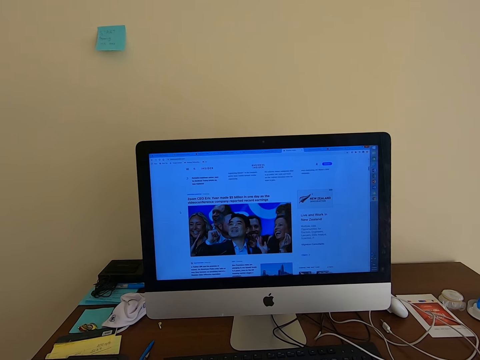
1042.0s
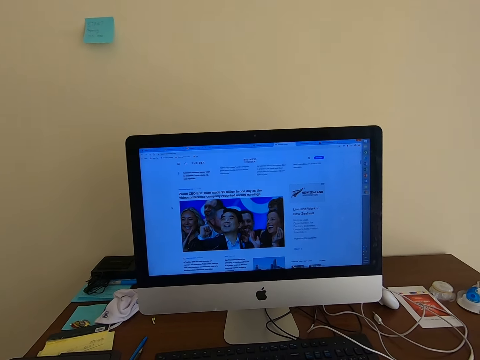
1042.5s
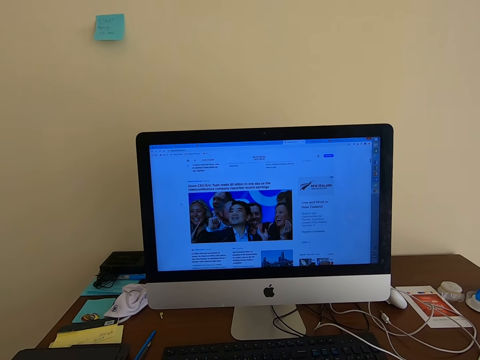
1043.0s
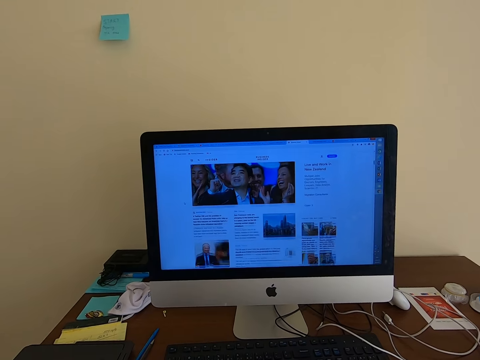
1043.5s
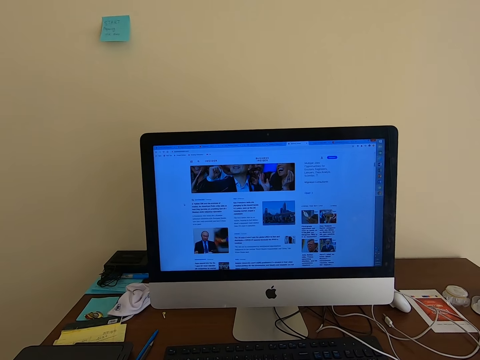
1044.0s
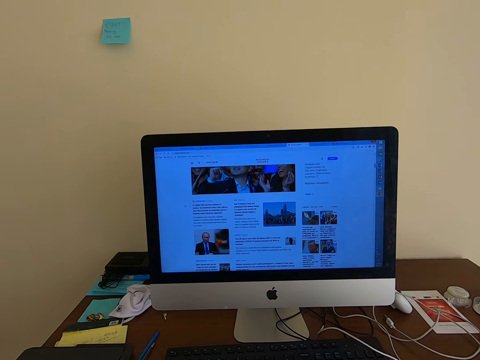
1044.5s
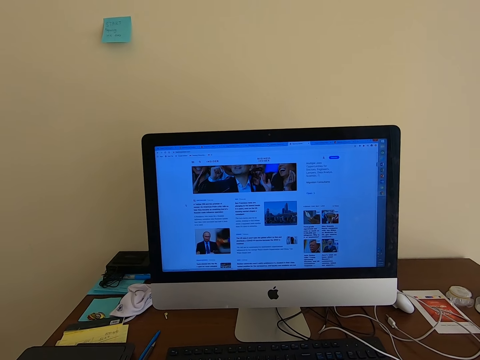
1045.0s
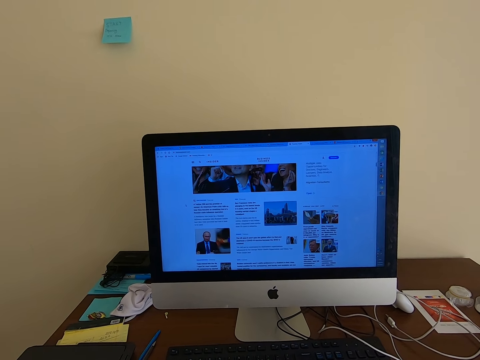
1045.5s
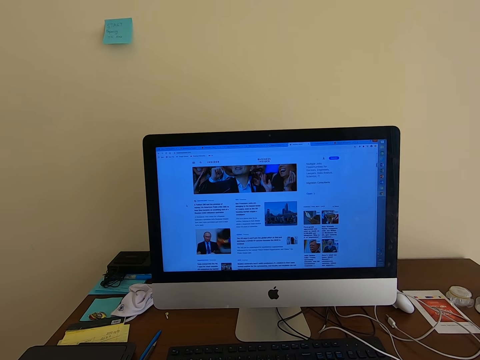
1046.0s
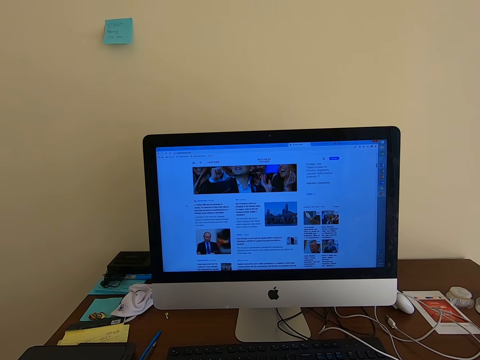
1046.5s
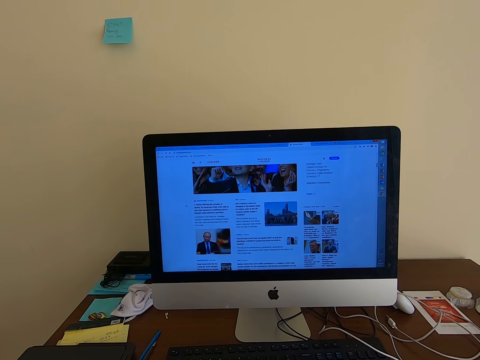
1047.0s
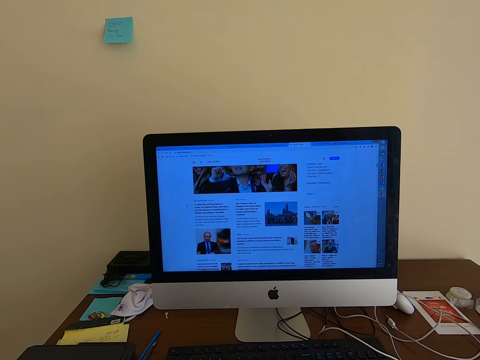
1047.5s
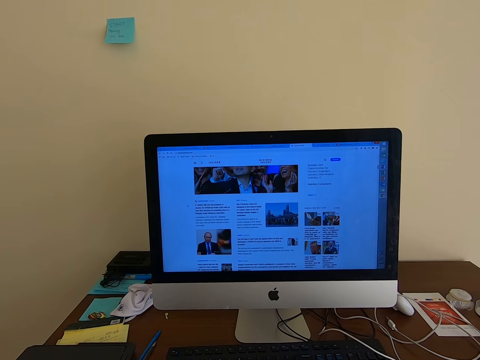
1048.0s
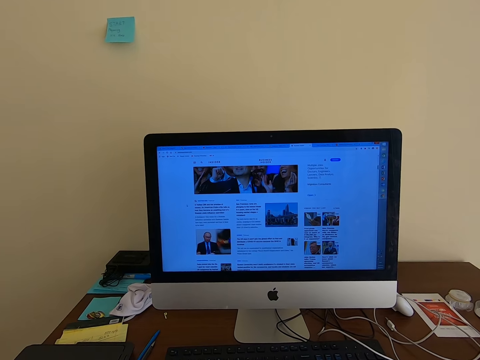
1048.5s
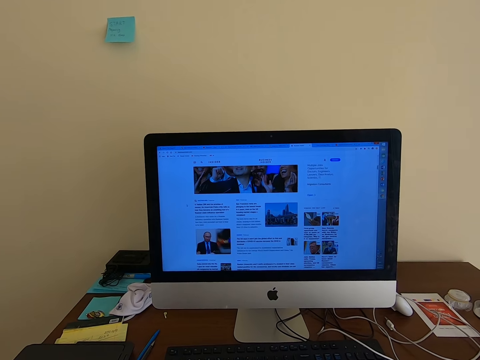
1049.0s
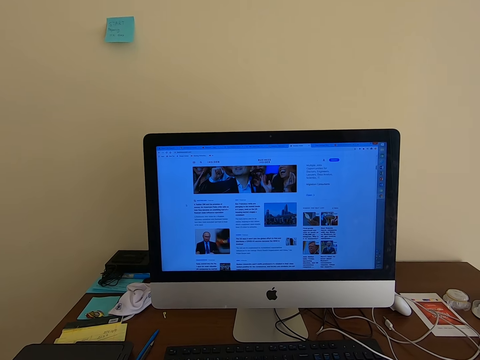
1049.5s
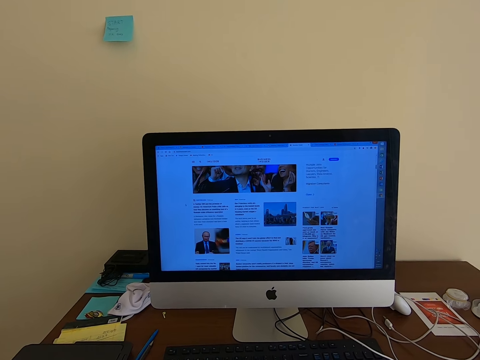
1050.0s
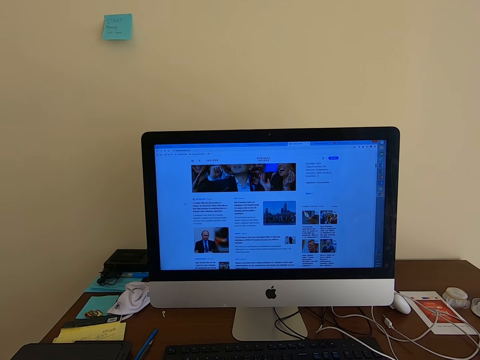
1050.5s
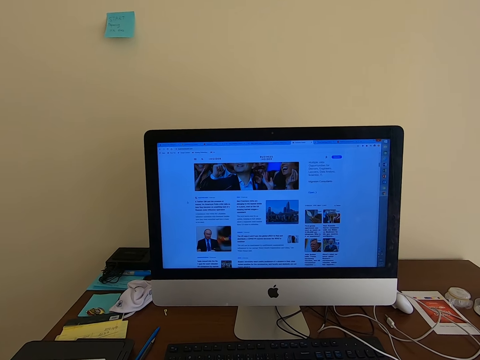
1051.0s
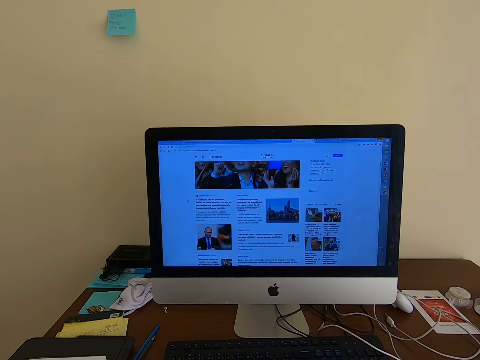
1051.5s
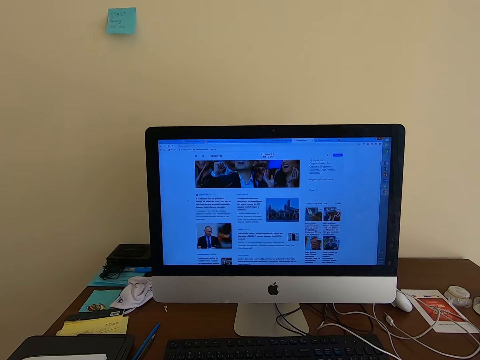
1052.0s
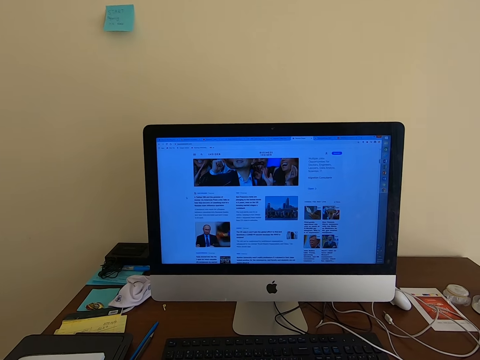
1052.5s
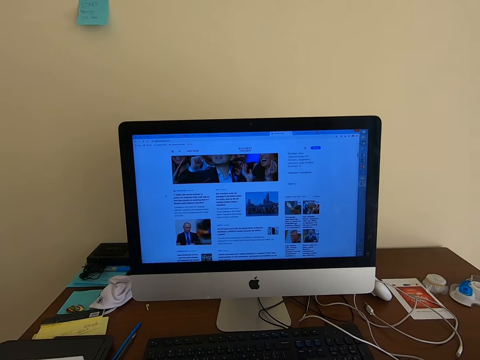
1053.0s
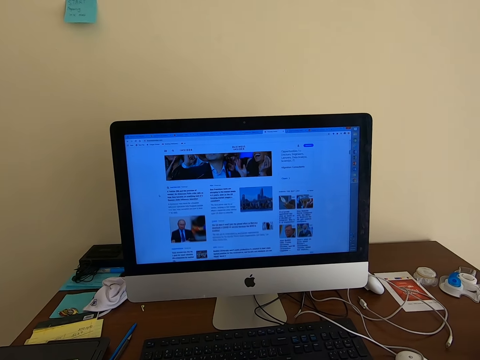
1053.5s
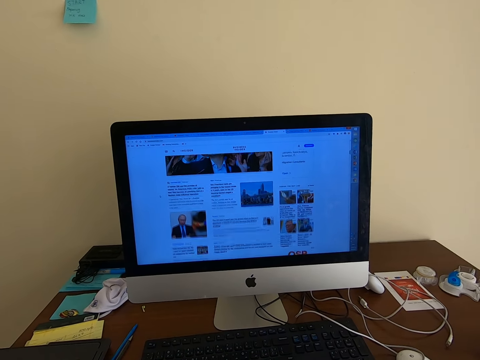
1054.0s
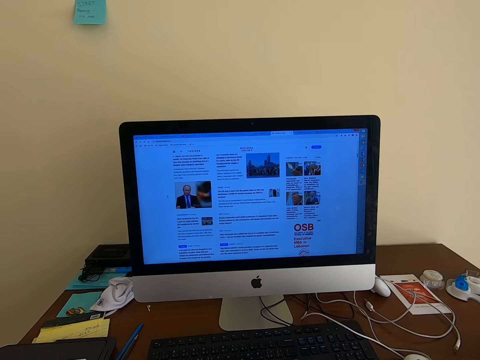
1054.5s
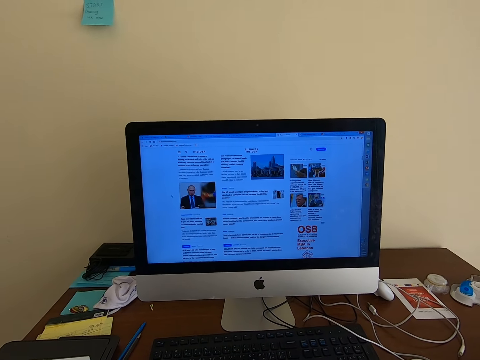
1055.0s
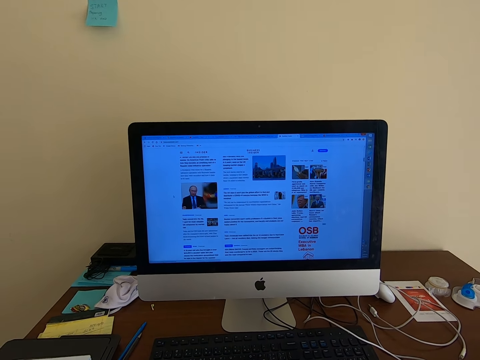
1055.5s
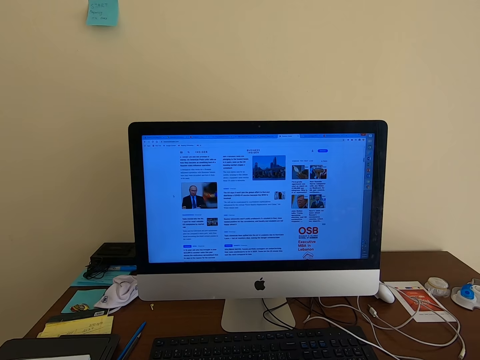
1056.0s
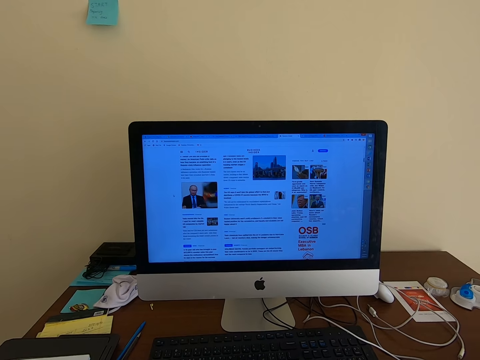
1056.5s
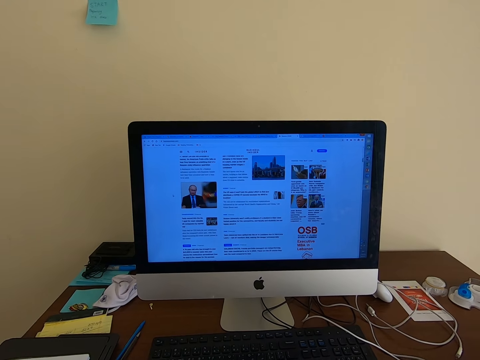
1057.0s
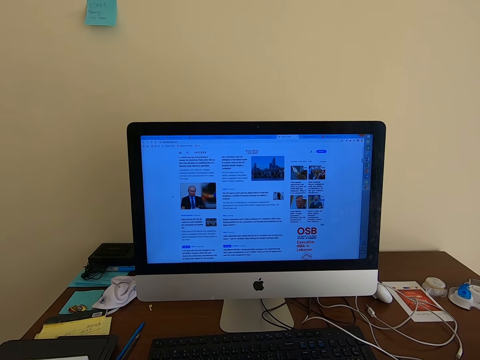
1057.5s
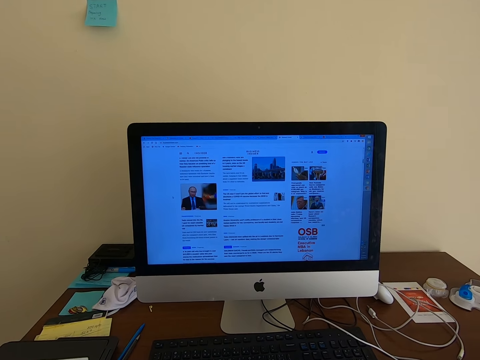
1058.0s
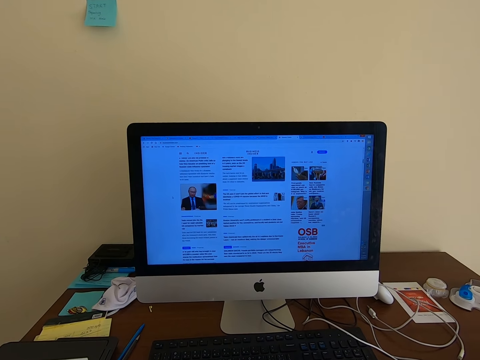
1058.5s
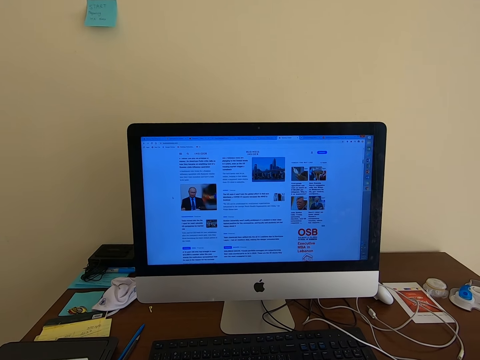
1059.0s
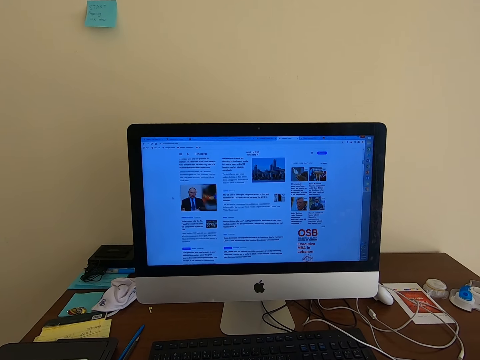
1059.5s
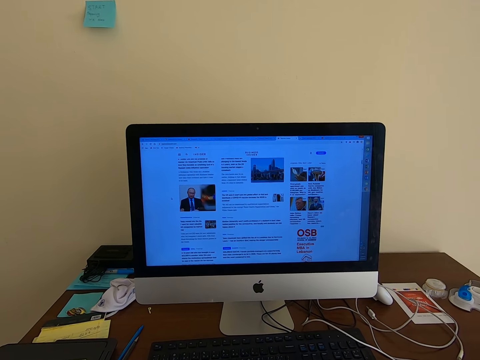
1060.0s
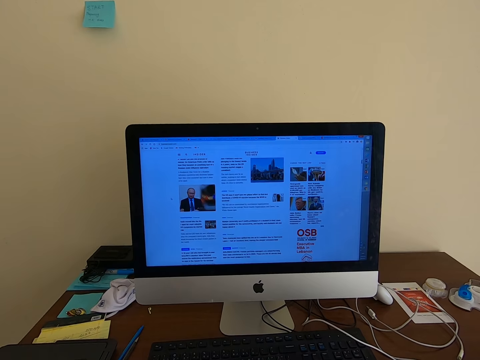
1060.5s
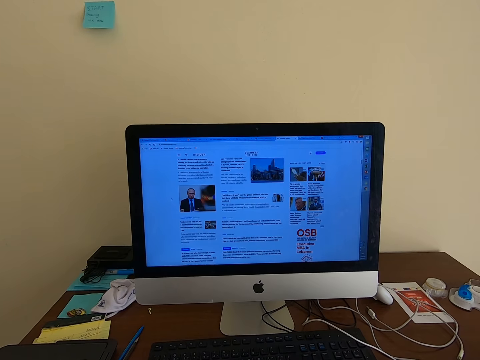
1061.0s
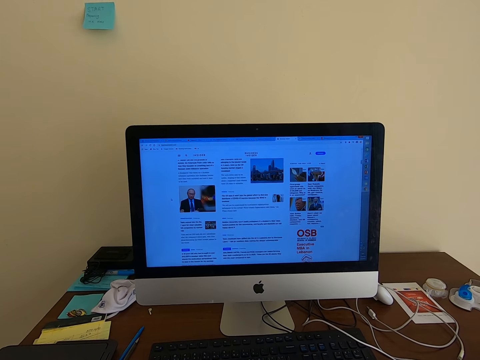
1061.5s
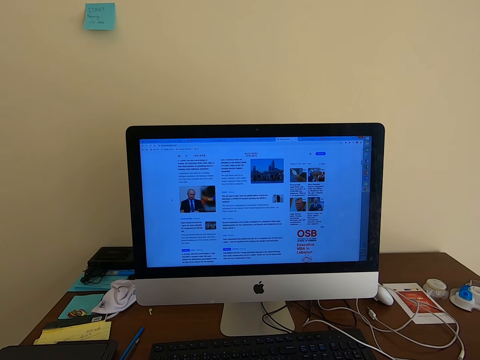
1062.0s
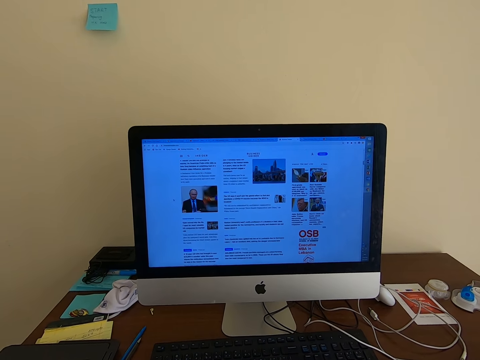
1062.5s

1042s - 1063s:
The camera wearer scrolls with the keyboard mouse. They read on the computer. They scroll with the keyboard mouse. They read on the computer.

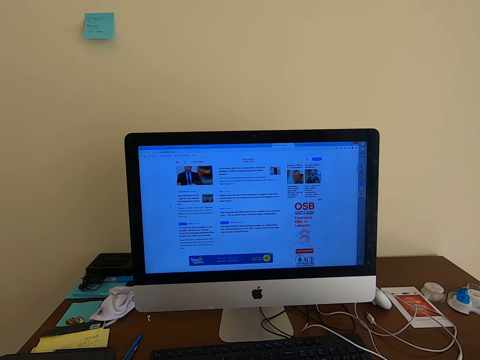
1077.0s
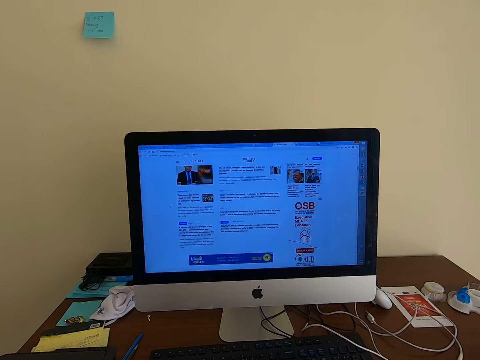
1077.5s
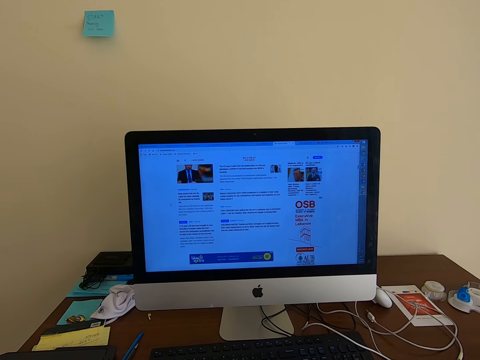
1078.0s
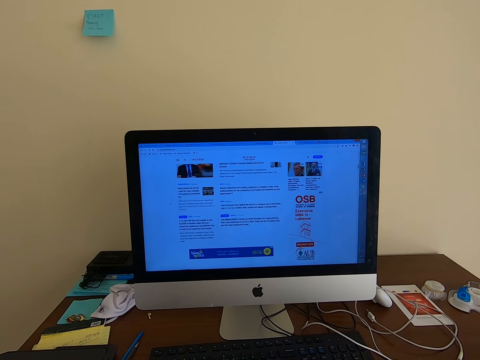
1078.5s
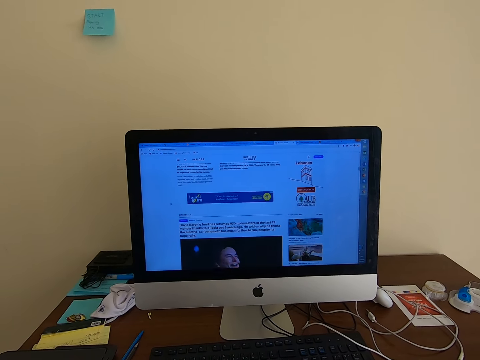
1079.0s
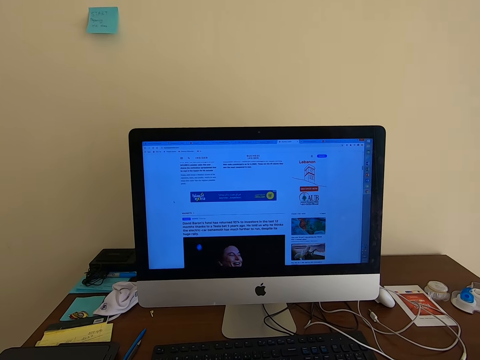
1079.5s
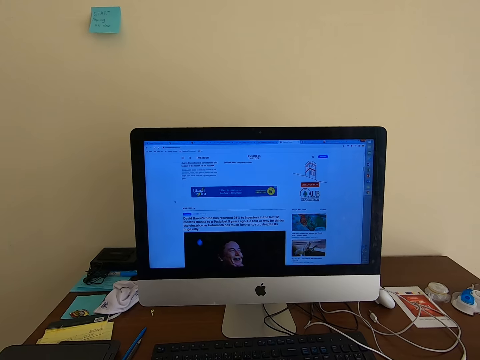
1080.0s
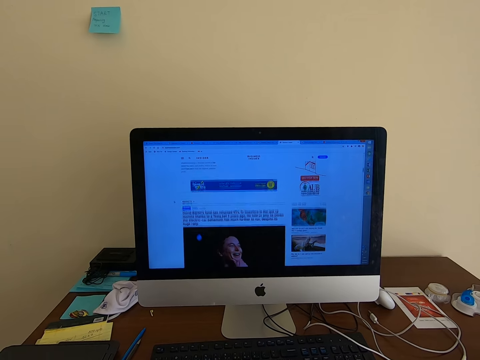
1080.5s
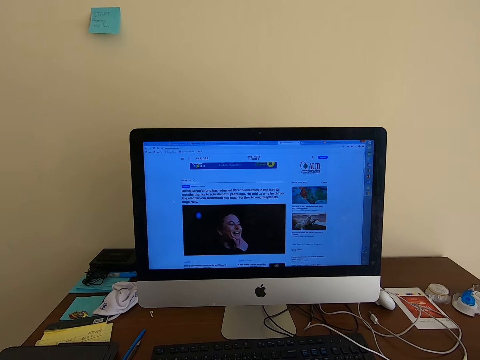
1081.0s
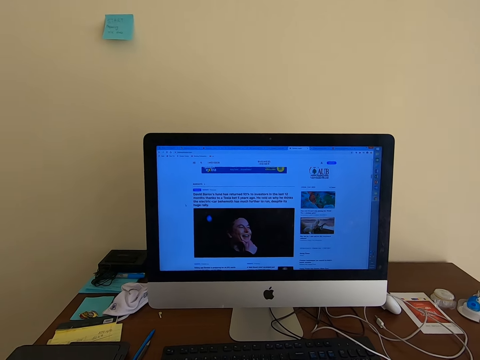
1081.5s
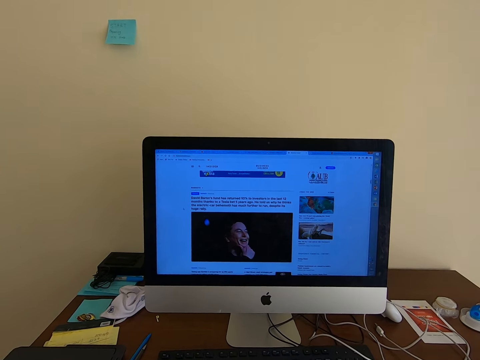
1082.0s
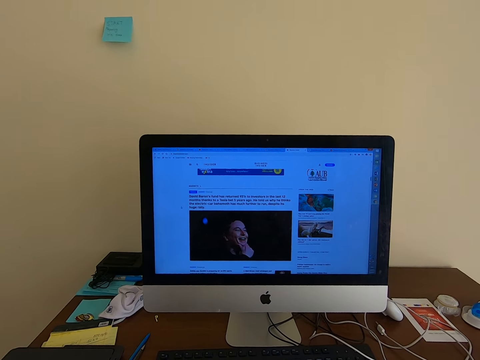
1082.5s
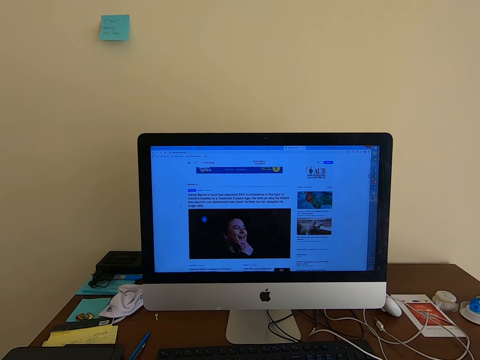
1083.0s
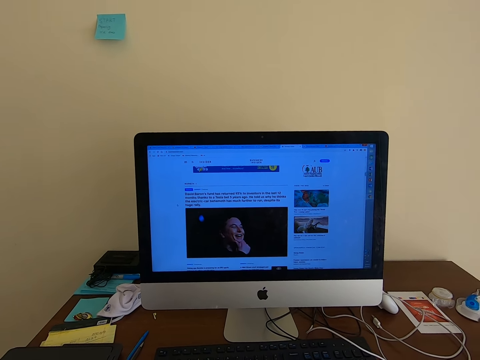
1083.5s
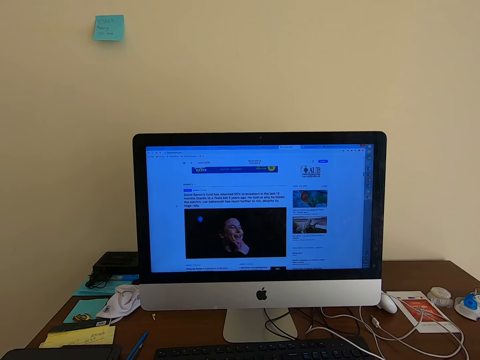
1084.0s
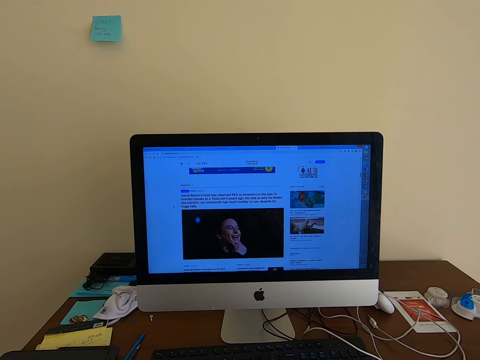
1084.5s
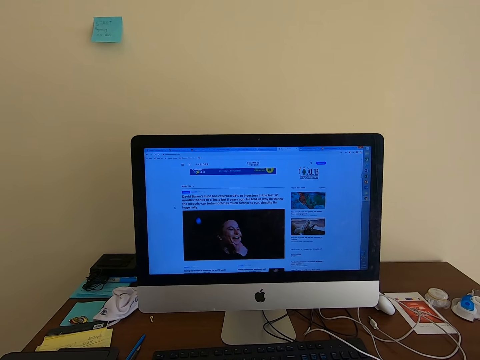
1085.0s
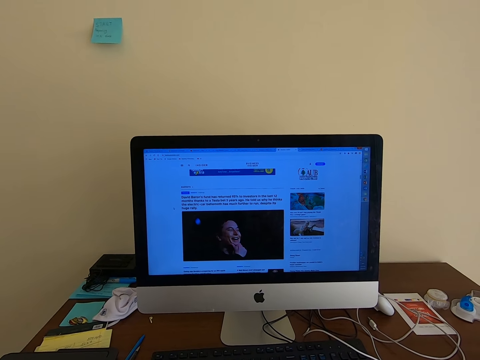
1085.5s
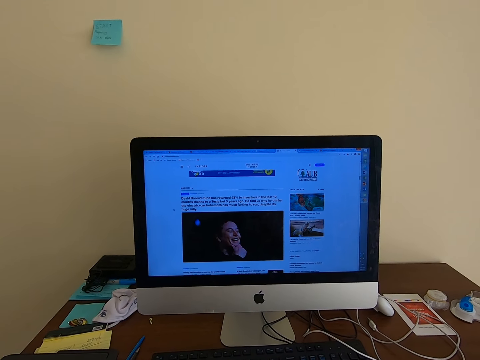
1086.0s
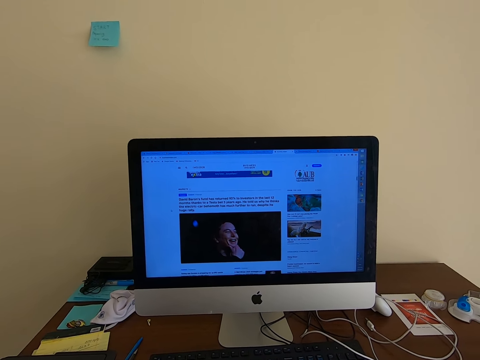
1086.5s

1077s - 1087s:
The camera wearer scrolls with the keyboard mouse. They read on the computer.
